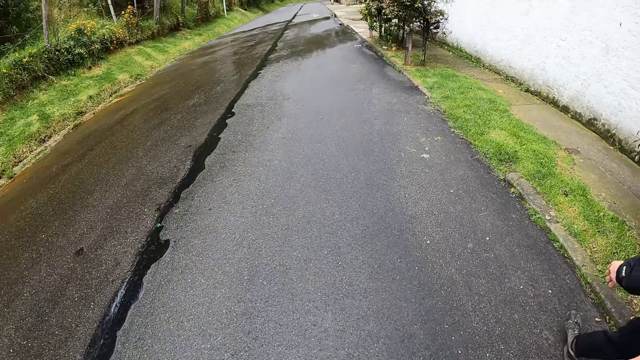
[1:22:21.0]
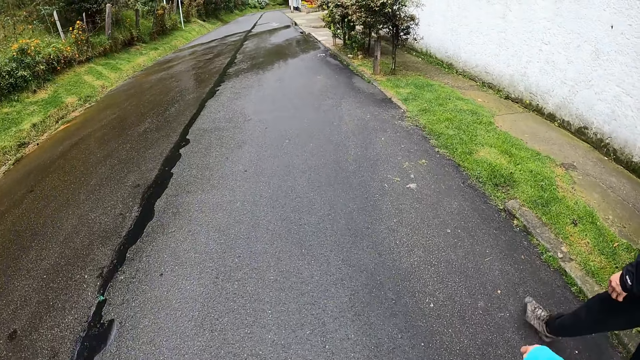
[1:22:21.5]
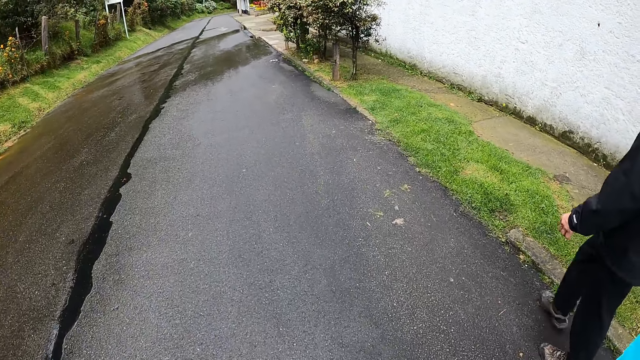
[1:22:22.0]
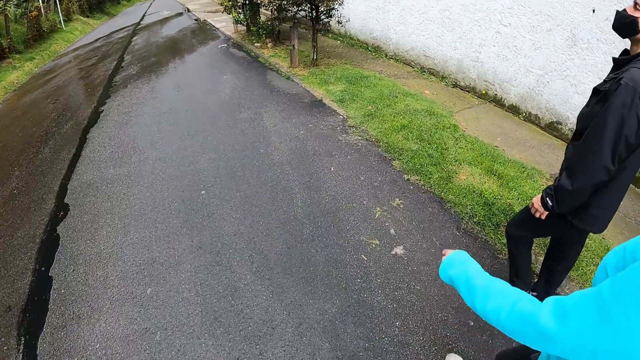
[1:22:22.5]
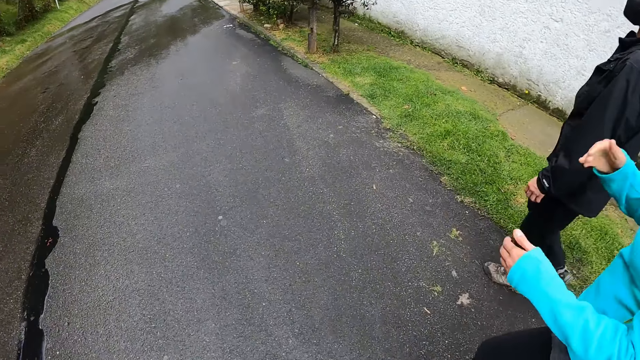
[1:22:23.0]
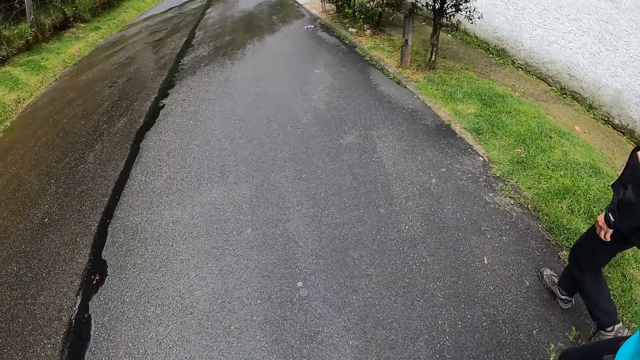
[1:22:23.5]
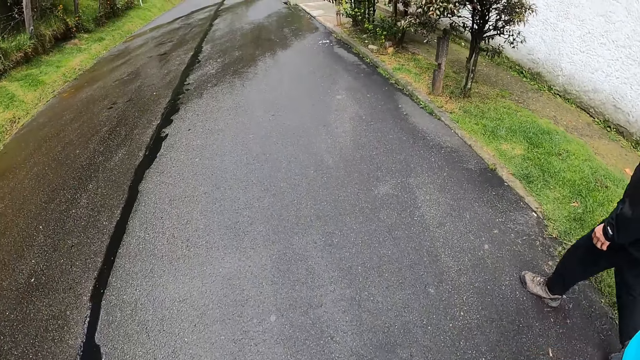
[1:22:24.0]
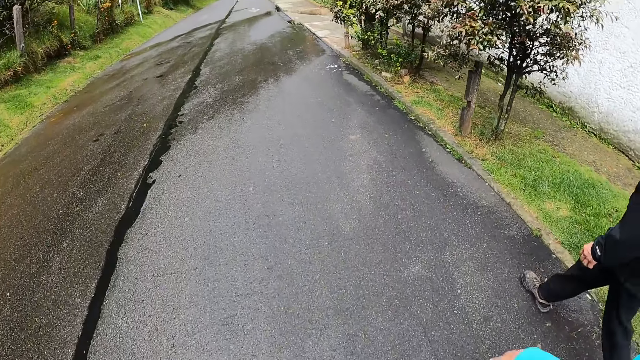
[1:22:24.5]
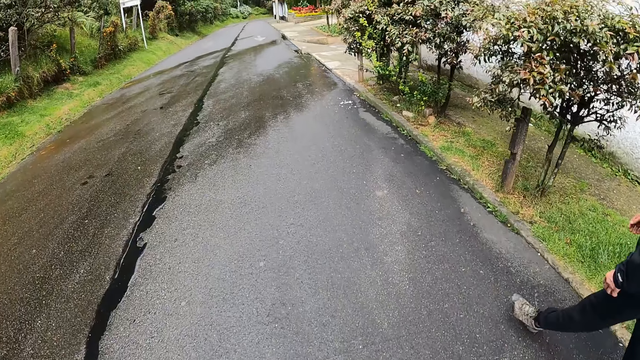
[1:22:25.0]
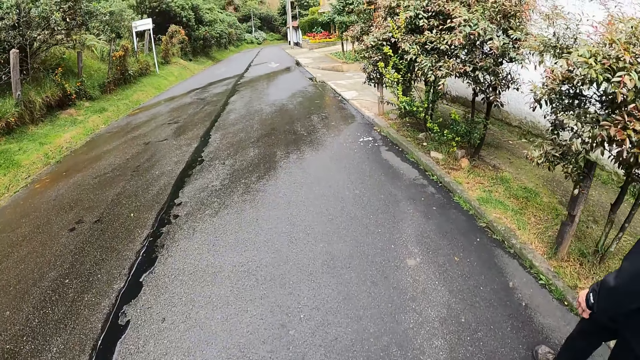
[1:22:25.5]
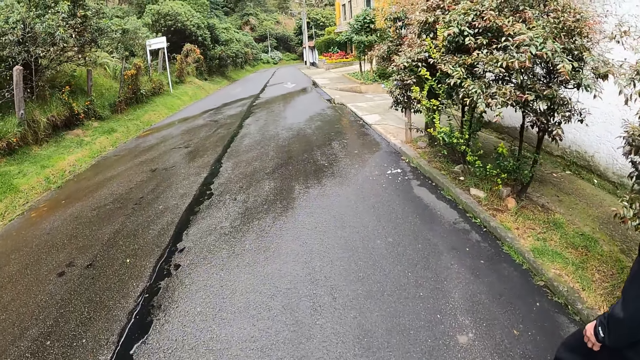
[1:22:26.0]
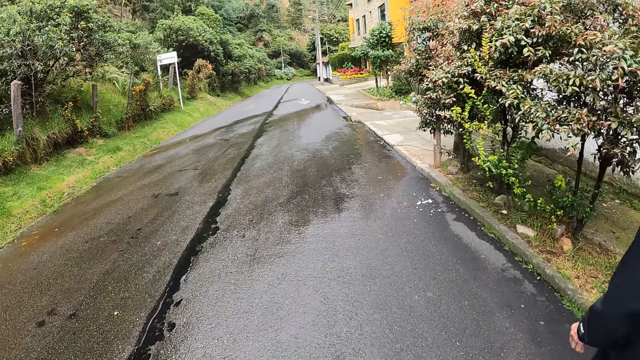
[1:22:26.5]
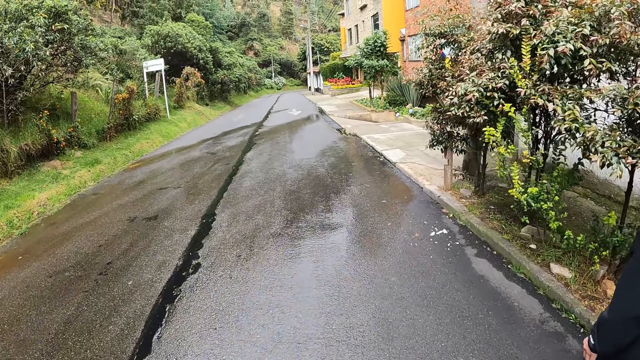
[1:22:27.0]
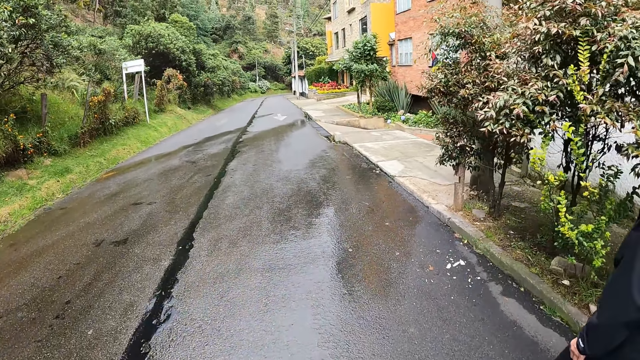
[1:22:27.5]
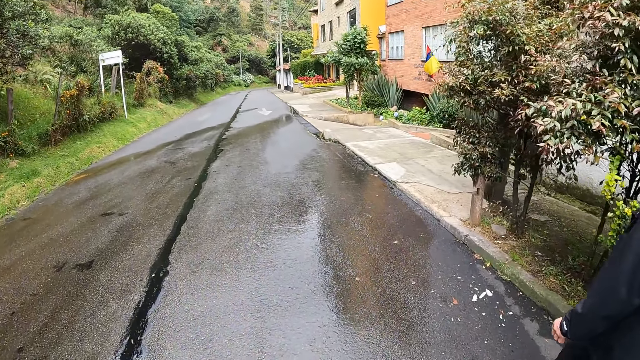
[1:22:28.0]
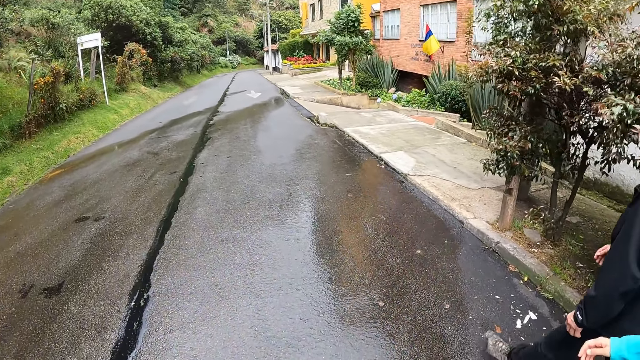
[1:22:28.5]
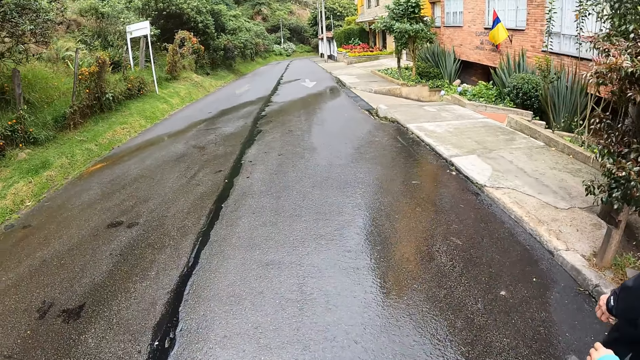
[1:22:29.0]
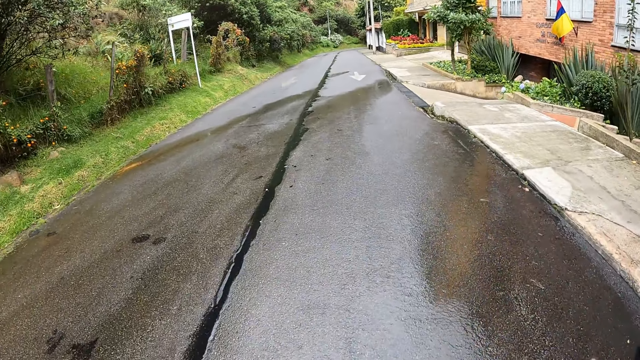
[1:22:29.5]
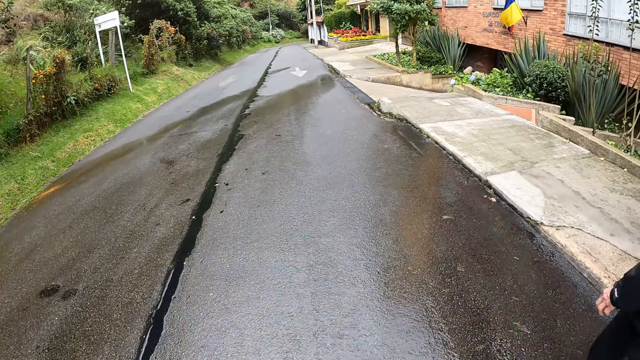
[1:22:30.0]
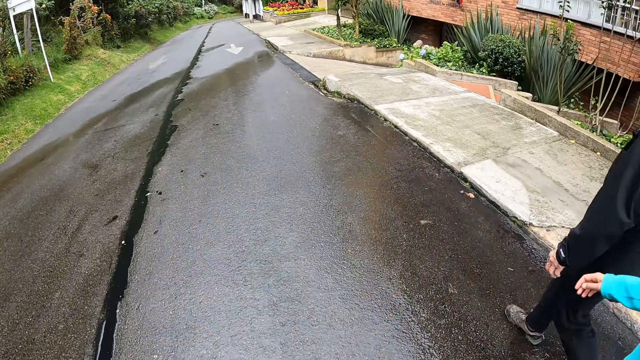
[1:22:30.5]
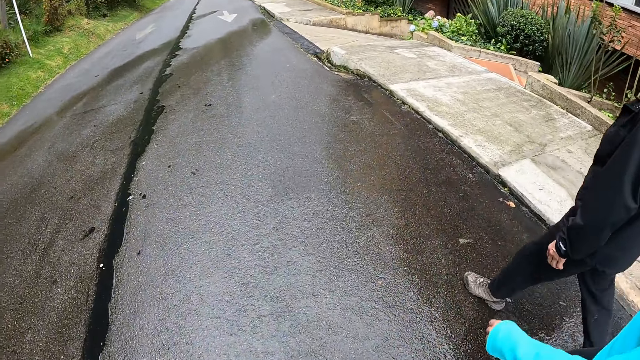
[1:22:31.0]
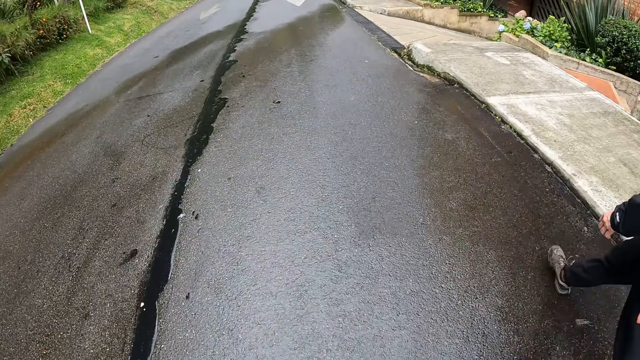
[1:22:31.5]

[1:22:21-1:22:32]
A woman interacts with the camera wearer. The woman makes a gesture. The camera wearer walks on the road.

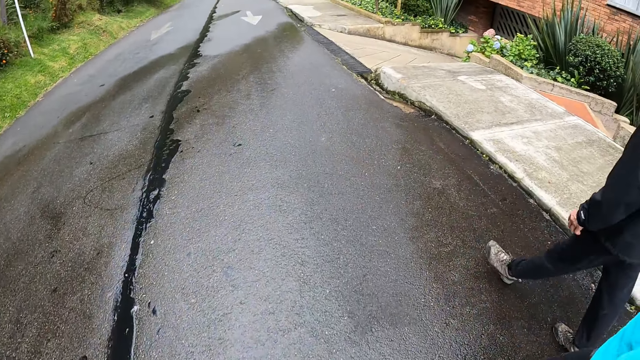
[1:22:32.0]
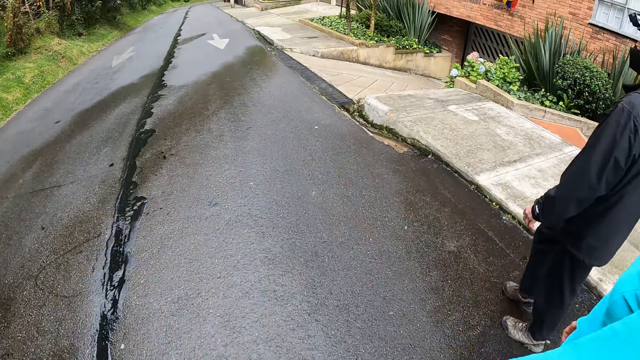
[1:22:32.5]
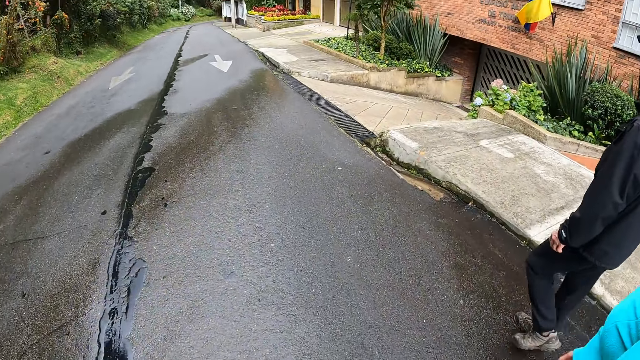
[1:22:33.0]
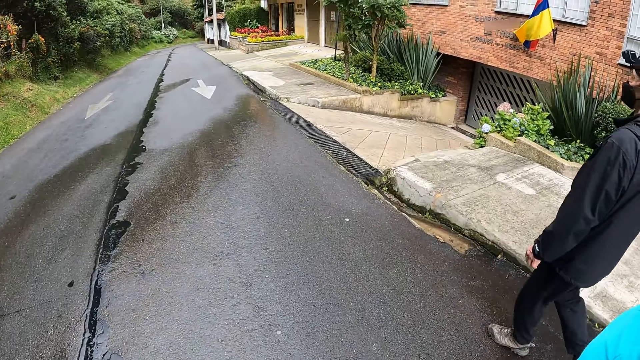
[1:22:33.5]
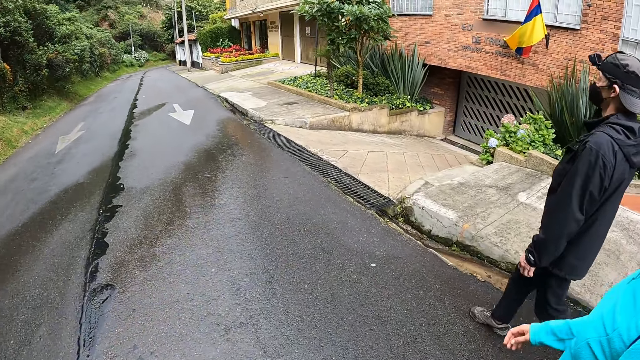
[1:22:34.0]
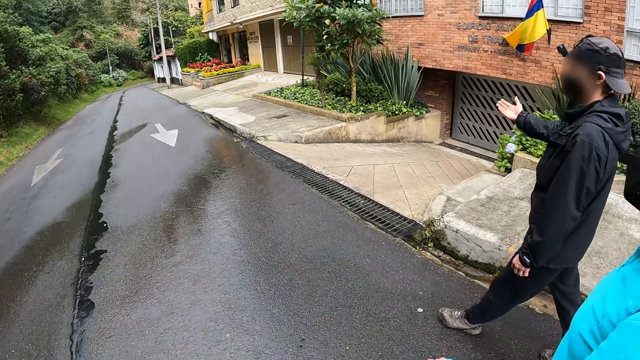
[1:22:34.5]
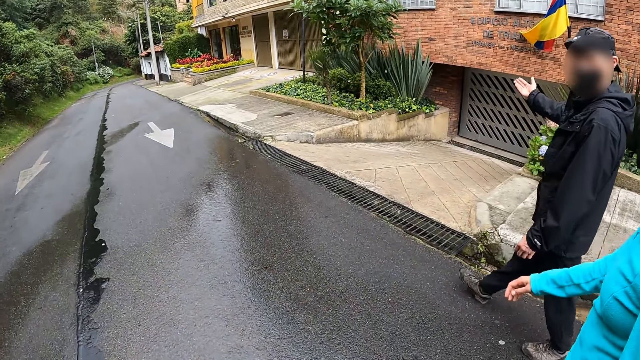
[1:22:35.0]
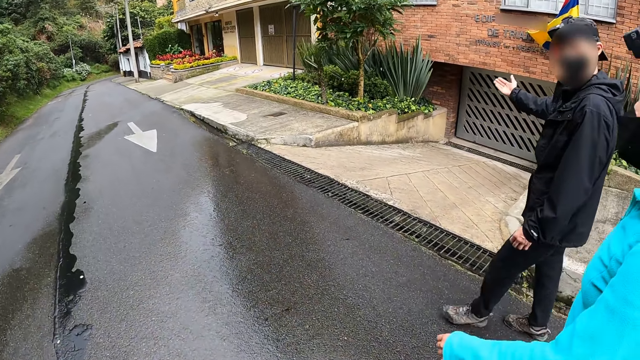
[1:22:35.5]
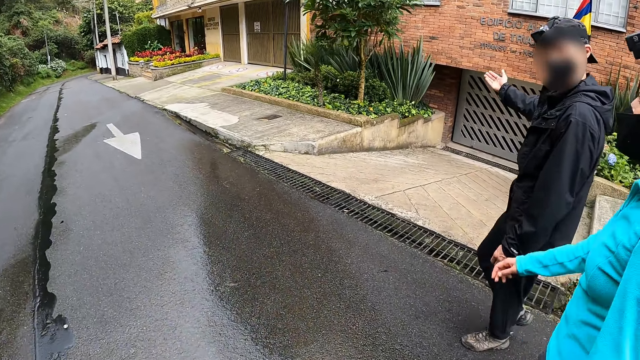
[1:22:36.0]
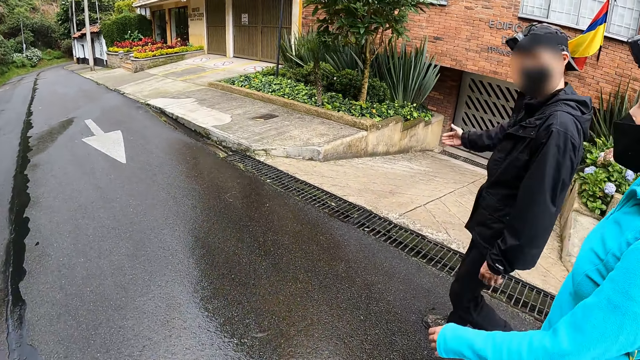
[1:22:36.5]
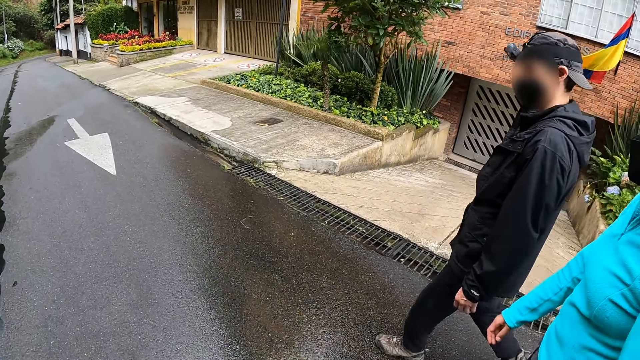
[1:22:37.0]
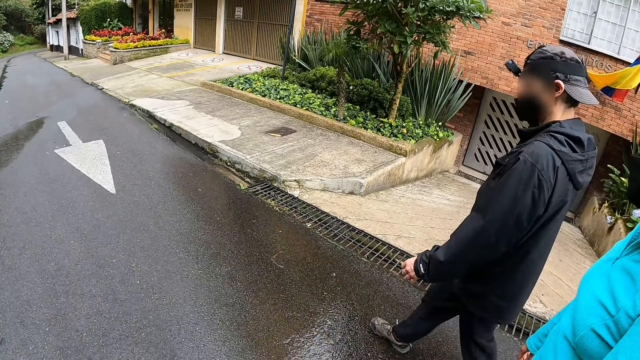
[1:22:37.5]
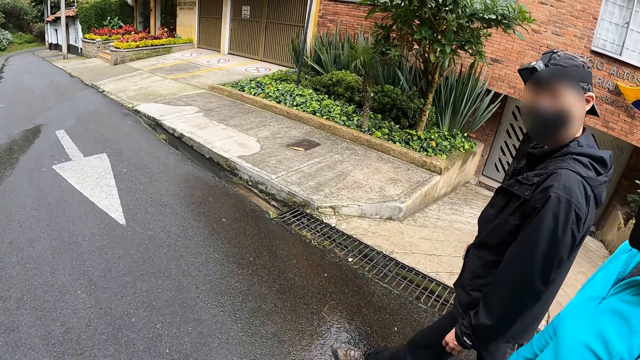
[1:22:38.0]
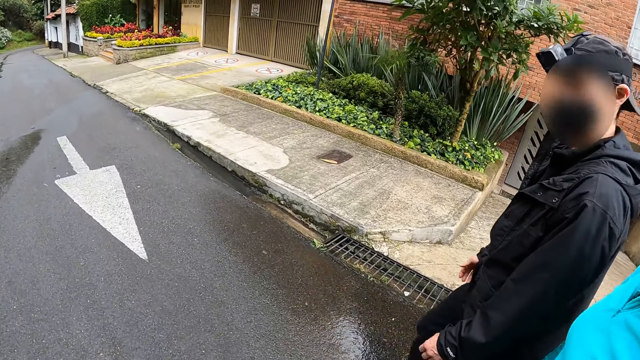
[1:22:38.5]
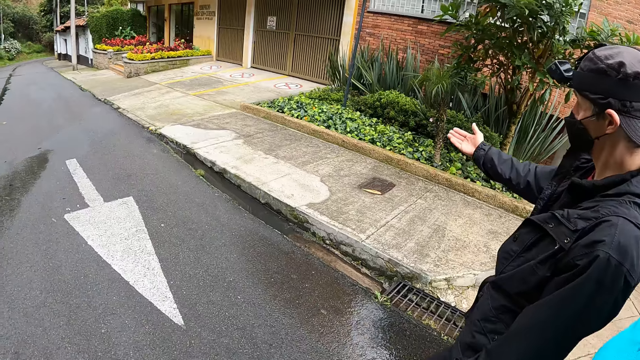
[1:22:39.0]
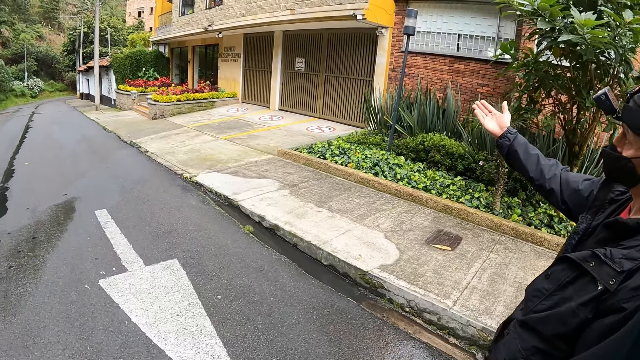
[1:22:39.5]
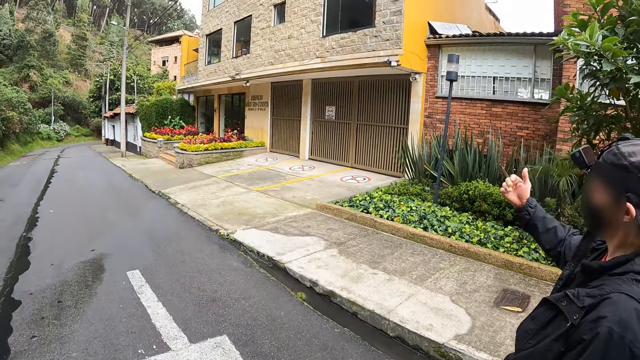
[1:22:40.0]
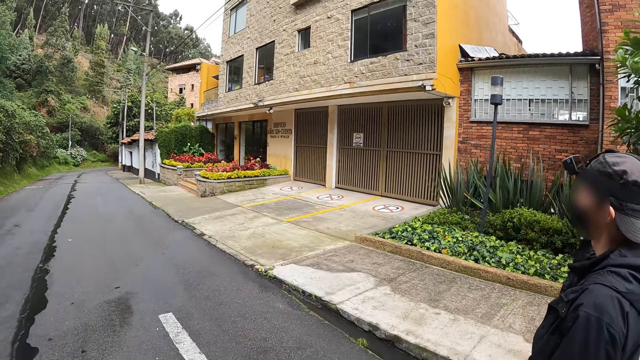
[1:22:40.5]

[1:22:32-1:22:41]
The man interacts with the camera wearer. The man makes a gesture. The camera wearer walks on the road. The man makes a gesture.
